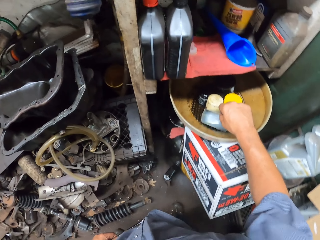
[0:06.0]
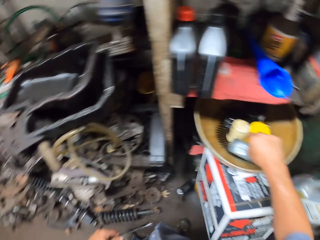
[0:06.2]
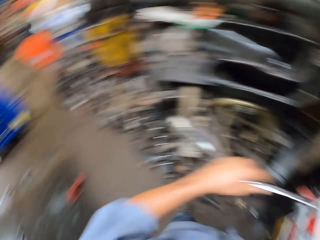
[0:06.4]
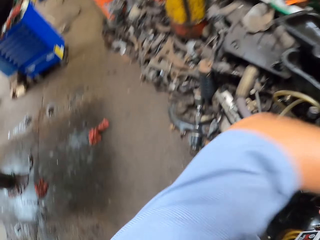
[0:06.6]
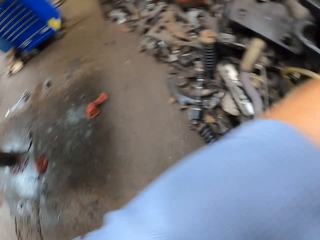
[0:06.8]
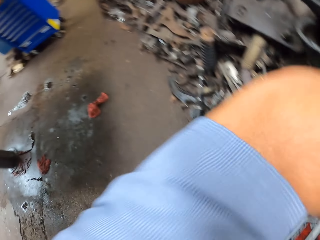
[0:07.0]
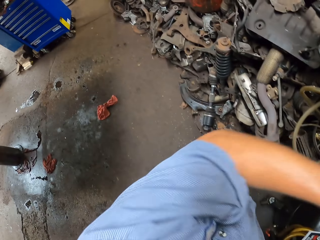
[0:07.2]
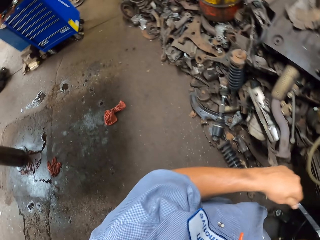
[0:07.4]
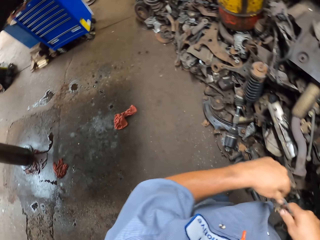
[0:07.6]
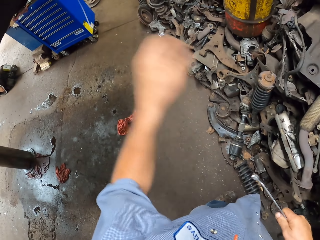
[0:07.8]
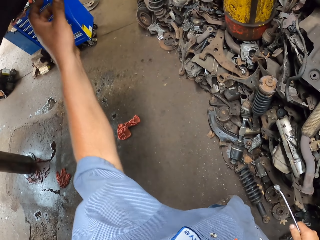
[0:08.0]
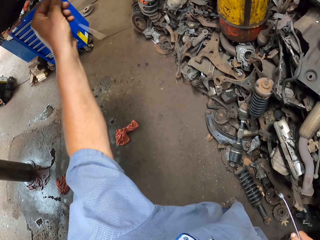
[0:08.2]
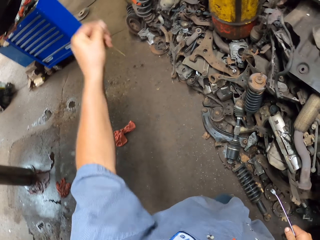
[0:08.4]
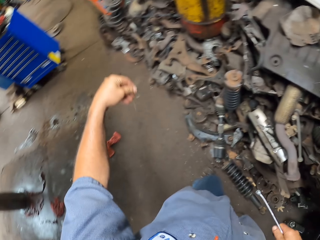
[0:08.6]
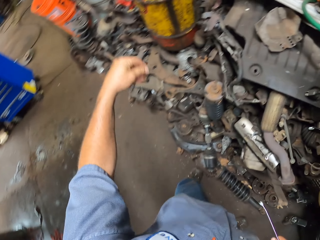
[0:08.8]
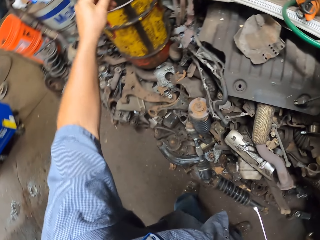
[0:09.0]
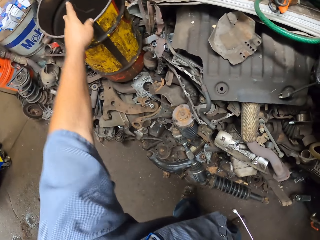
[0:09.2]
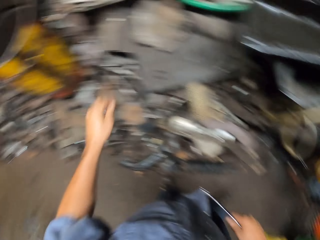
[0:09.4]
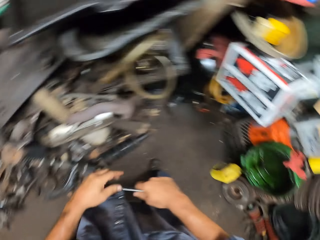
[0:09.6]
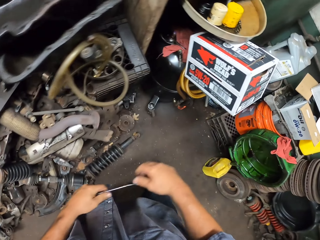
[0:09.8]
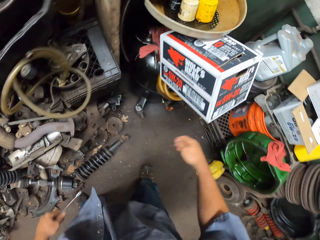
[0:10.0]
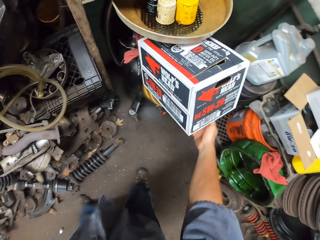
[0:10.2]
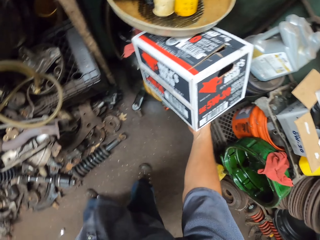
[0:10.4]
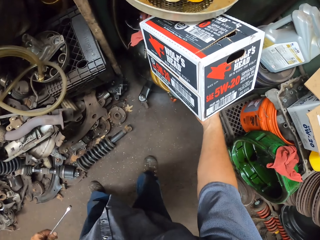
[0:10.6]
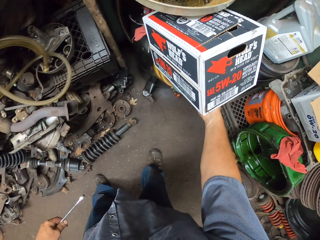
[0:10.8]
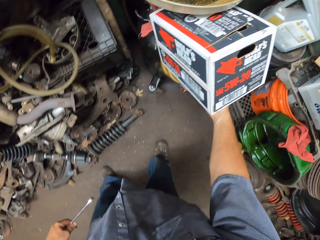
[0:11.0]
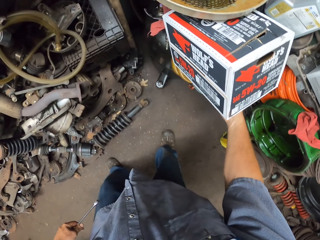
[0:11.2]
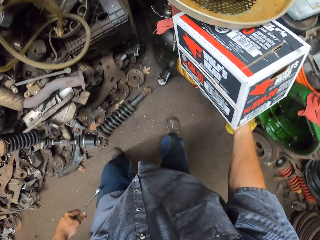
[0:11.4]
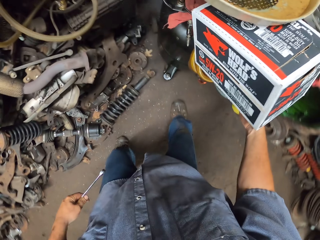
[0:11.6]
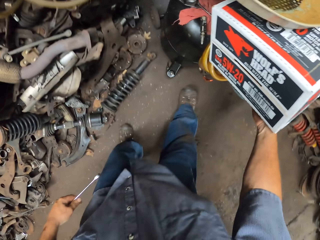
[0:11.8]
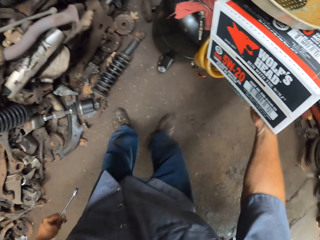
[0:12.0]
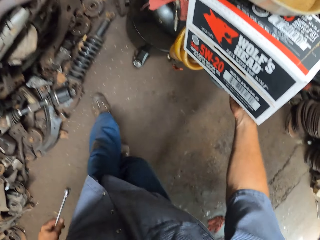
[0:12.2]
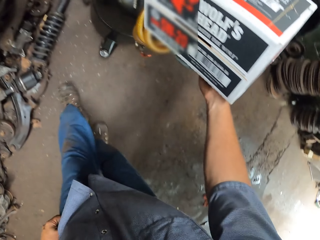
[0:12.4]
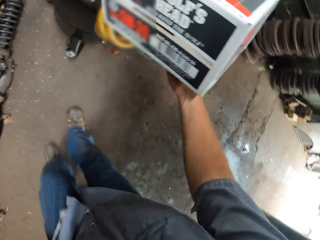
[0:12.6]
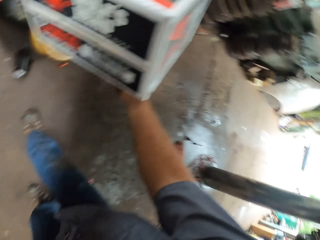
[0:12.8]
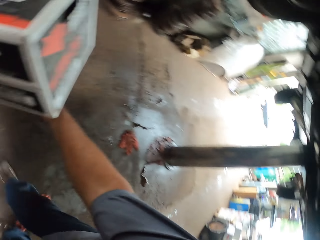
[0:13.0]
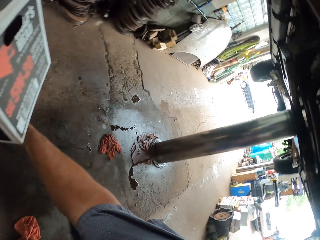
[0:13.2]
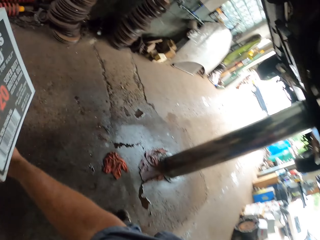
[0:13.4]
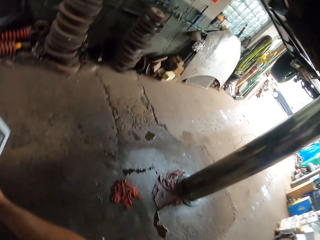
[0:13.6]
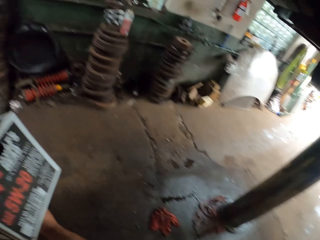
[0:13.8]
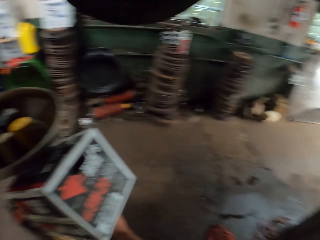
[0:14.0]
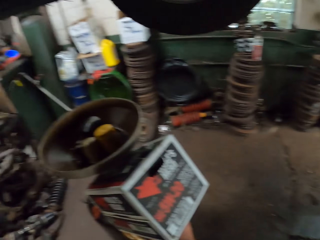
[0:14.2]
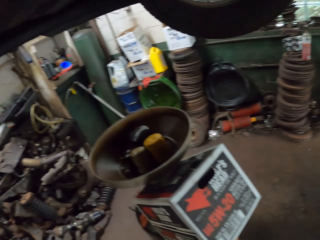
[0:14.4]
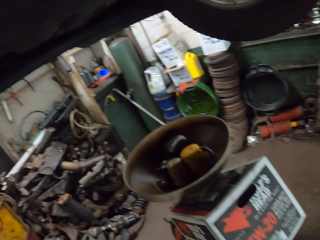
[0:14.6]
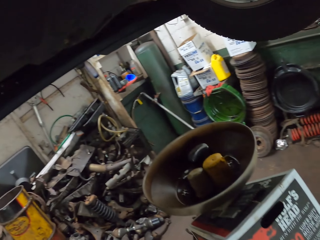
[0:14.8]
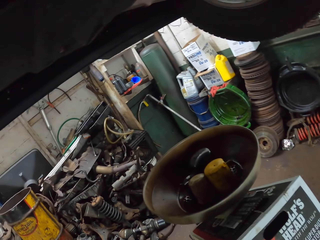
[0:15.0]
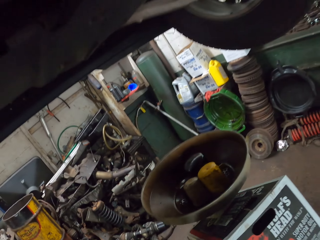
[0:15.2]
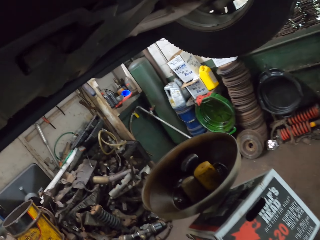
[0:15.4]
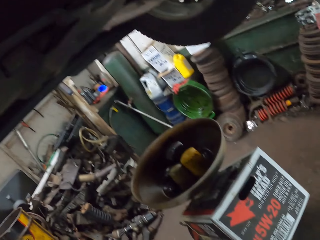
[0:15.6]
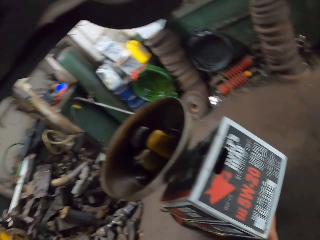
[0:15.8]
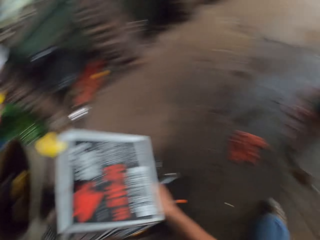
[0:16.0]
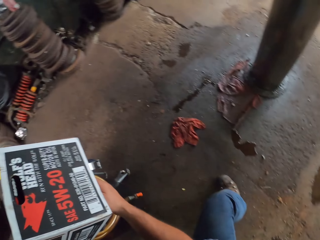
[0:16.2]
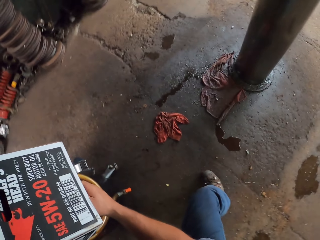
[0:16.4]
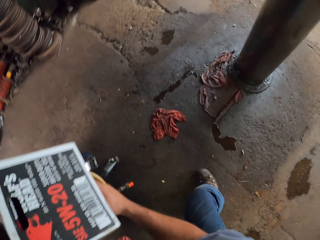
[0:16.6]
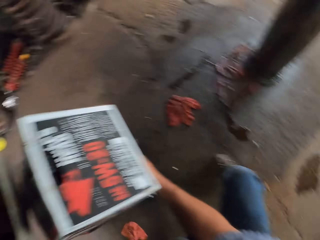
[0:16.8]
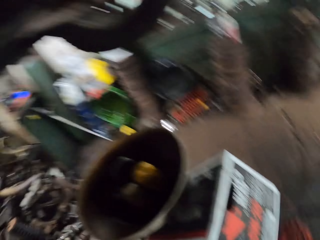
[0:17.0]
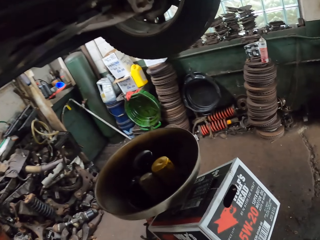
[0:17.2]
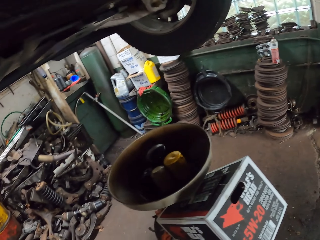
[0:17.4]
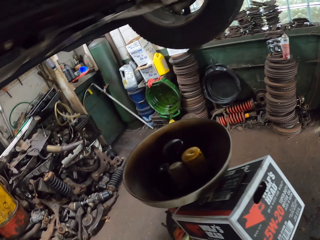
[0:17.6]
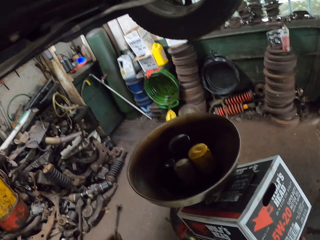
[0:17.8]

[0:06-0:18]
The camera wearer picks up a plastic tin. They wipe the face with the arm. They pick up a piece of grass. They throw the grass in the trashcan. They pull the oil drain tank under the vehicle.

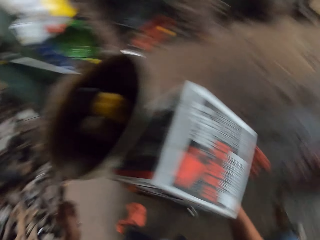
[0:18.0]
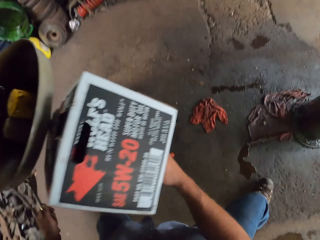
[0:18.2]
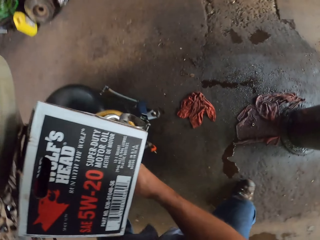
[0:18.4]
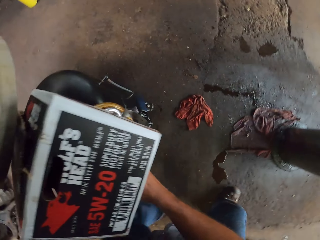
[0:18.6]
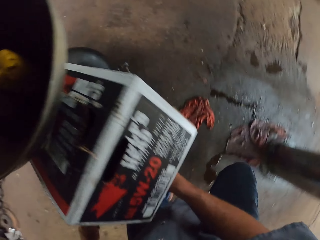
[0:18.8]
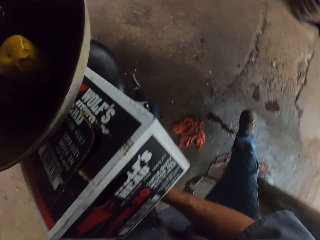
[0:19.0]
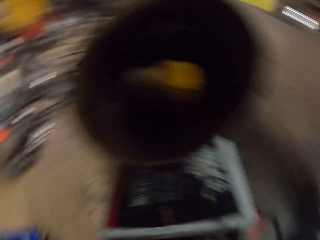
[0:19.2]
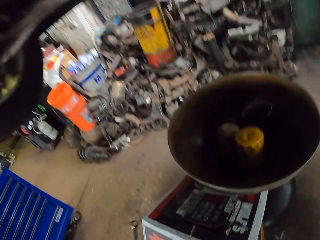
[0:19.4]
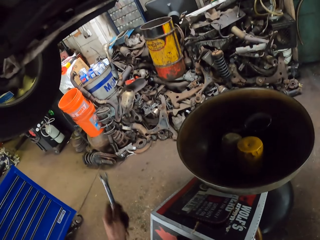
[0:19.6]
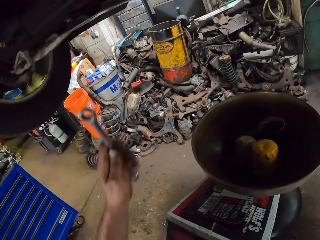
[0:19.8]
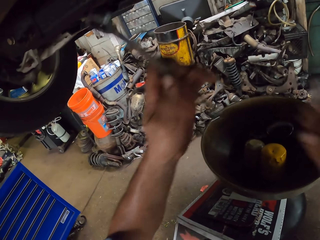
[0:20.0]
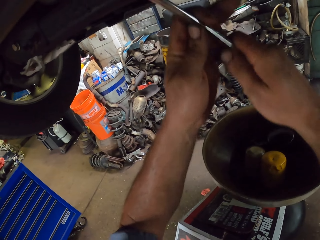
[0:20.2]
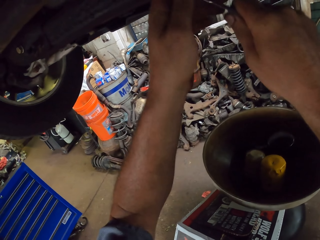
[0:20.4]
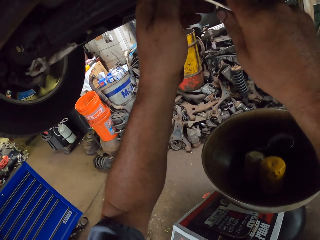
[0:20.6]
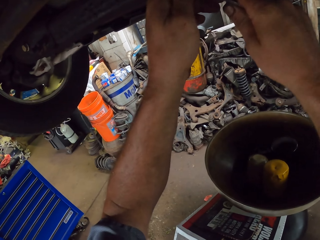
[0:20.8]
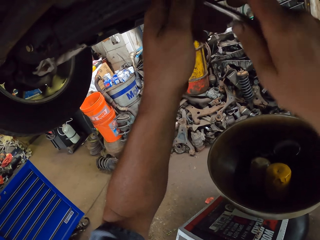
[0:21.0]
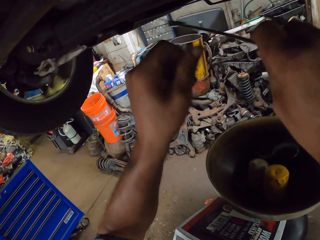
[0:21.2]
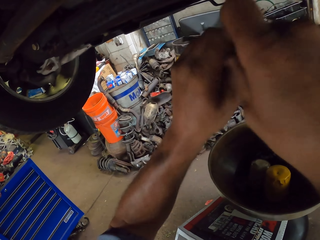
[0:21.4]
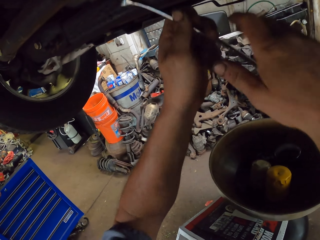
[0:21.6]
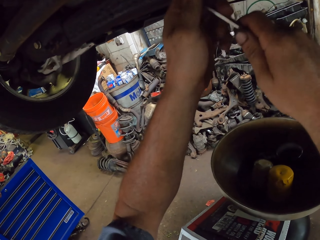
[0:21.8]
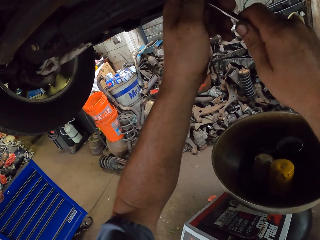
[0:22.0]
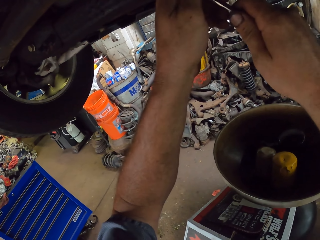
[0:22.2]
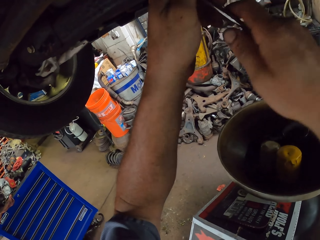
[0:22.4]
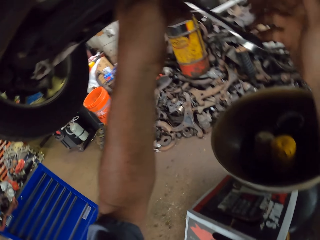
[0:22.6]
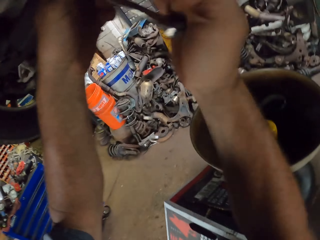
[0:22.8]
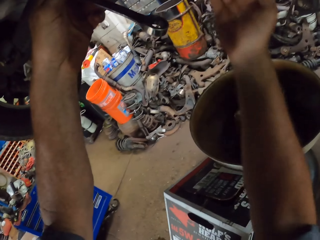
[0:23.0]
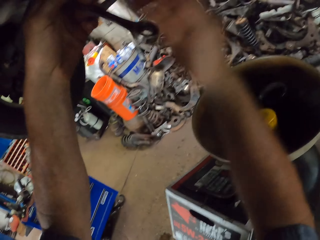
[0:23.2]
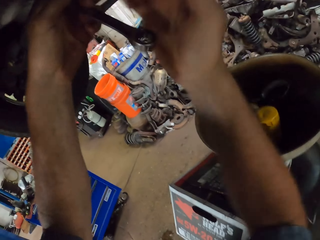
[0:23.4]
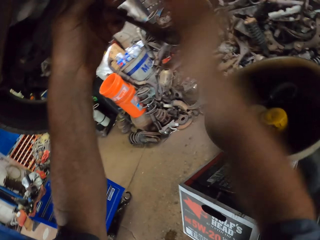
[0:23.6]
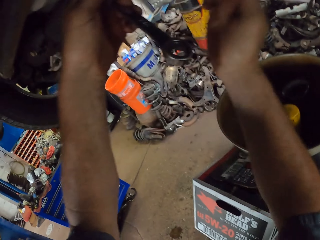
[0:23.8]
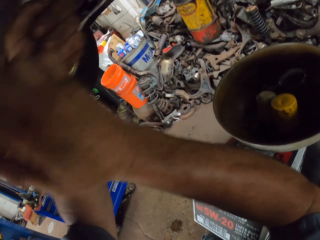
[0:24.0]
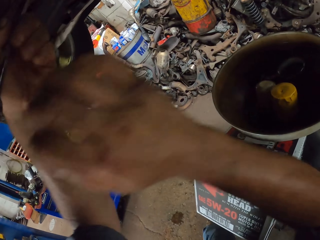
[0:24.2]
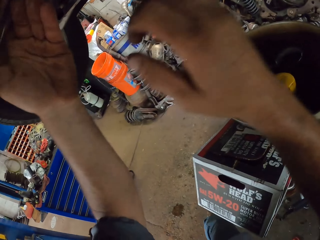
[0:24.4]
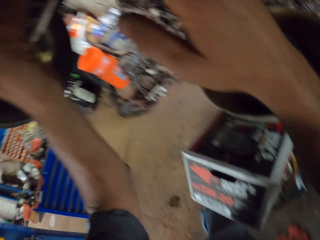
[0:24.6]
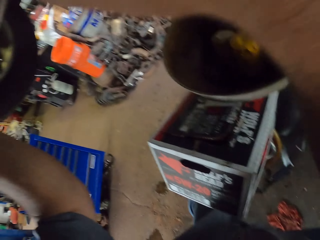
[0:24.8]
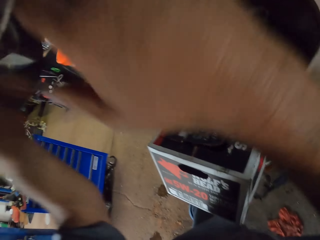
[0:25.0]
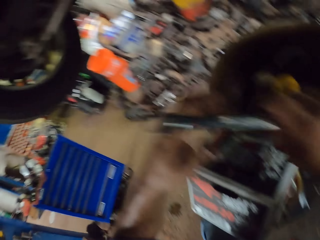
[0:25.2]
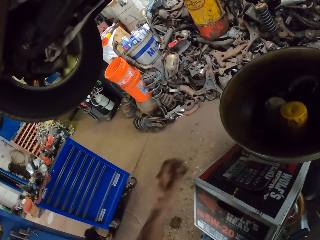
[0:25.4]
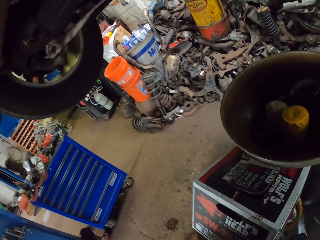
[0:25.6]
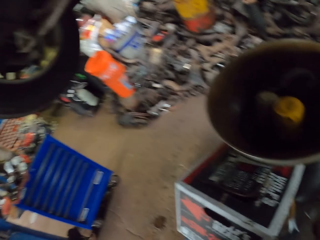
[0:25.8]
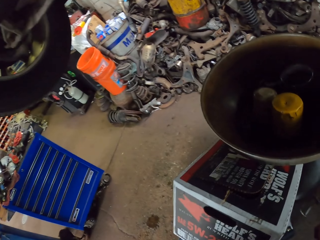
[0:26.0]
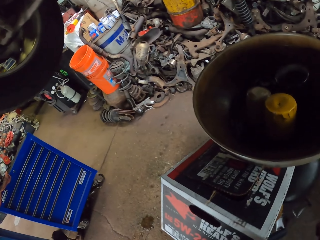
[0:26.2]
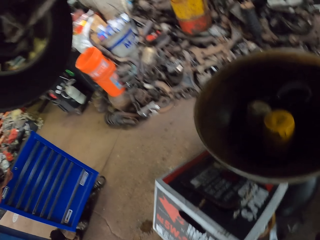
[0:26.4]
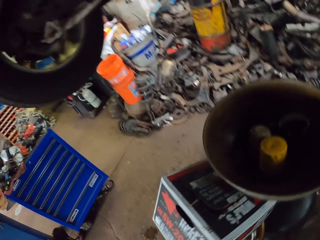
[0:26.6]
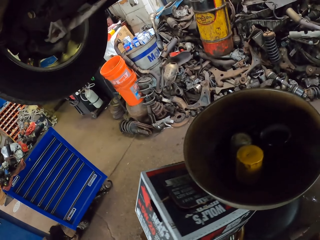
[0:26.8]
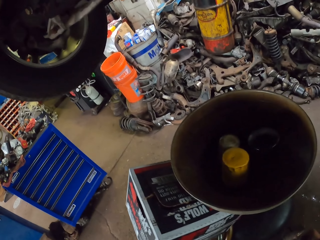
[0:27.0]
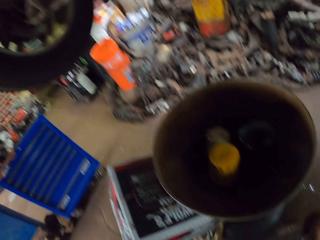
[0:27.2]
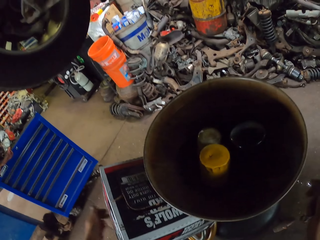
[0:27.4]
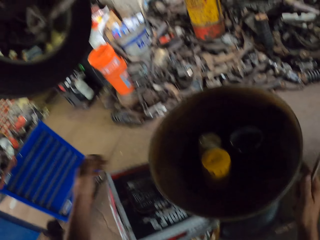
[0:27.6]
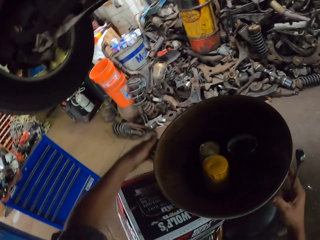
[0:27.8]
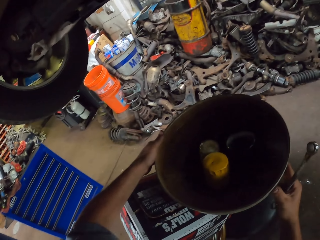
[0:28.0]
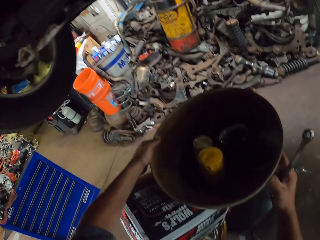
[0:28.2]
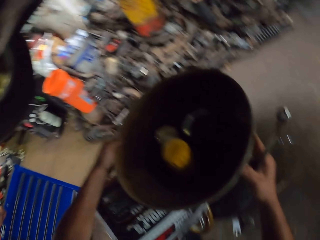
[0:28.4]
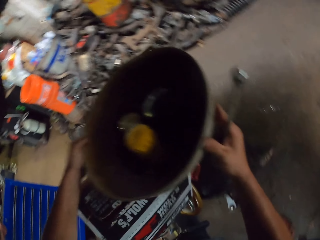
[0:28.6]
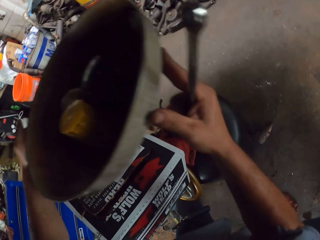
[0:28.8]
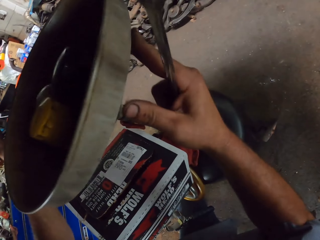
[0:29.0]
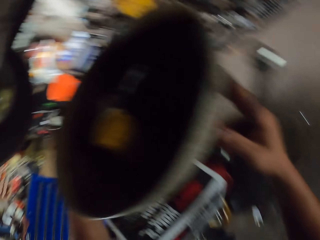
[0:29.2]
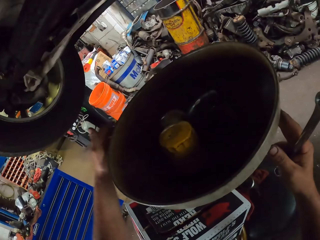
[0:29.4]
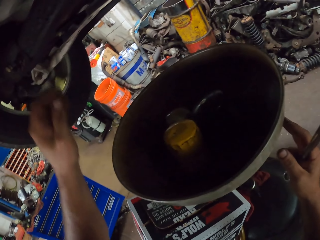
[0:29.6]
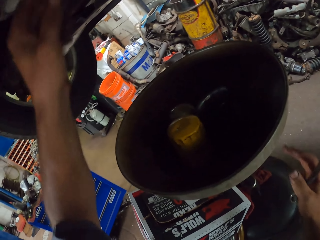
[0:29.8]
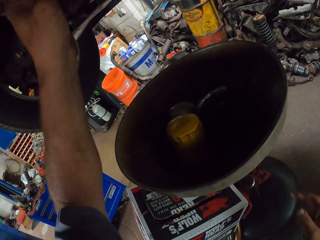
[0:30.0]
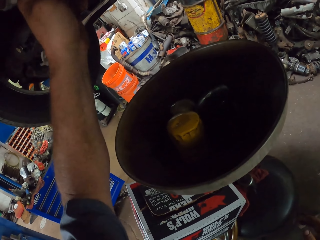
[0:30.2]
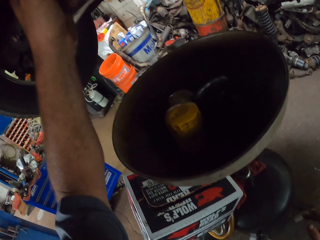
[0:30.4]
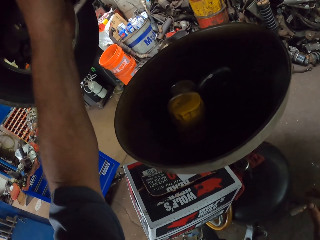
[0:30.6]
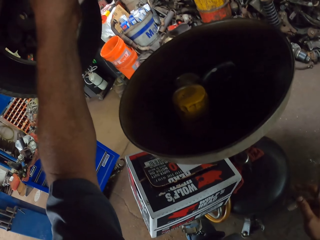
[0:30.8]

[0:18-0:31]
The camera wearer loosens the bolts with the spanner. They repair the vehicle with the spanner. They adjust the oil drain tank. They adjust the bowl. They loosen the nut under the vehicle.
